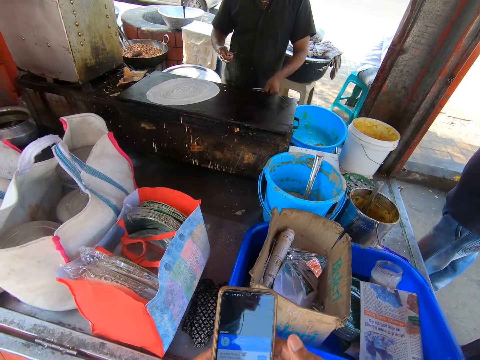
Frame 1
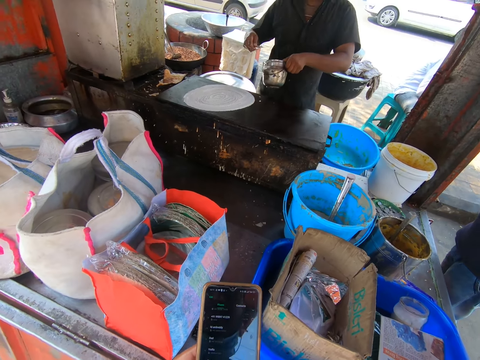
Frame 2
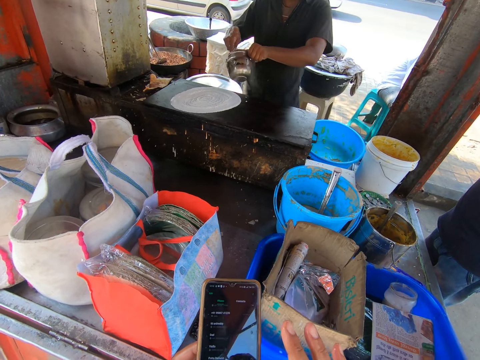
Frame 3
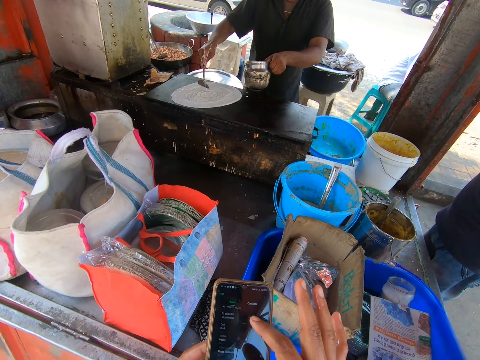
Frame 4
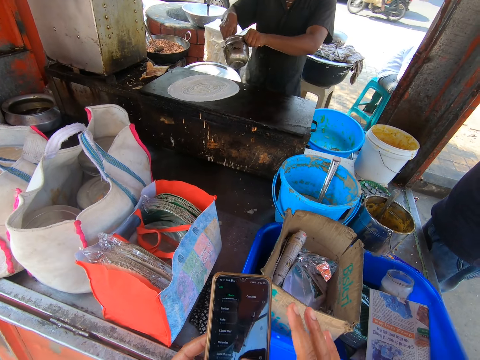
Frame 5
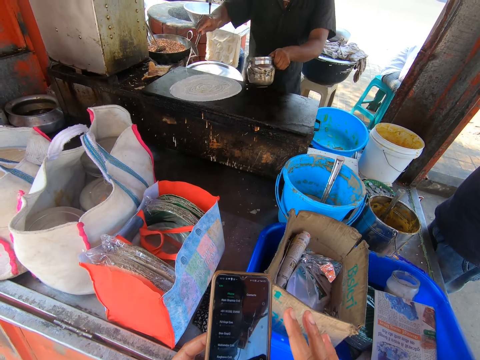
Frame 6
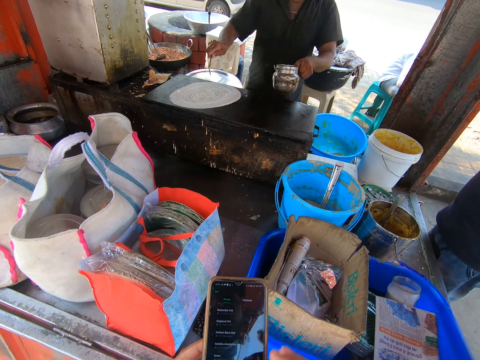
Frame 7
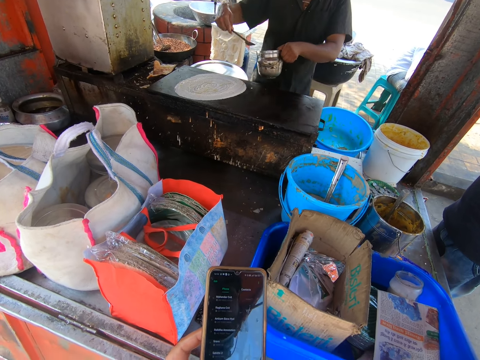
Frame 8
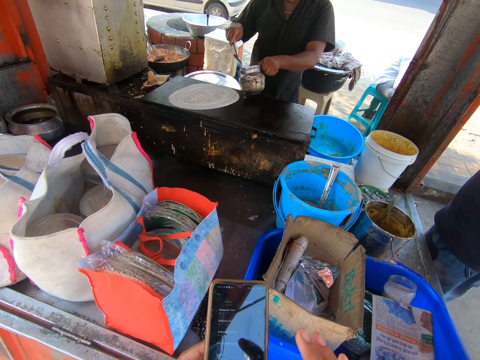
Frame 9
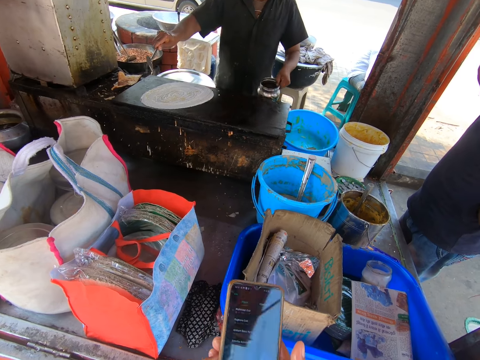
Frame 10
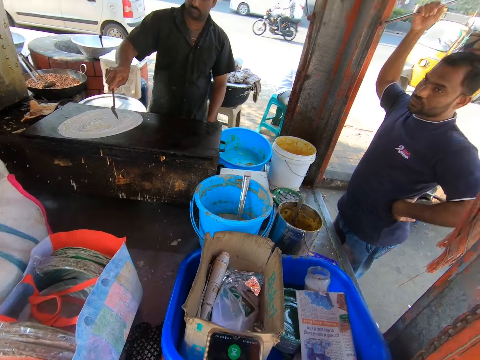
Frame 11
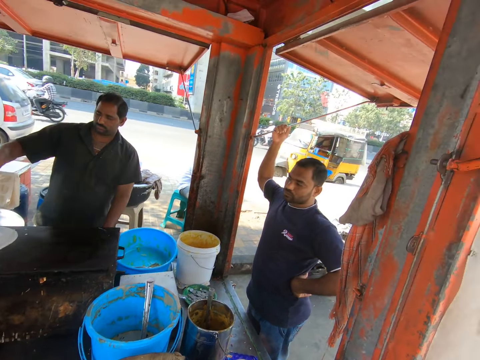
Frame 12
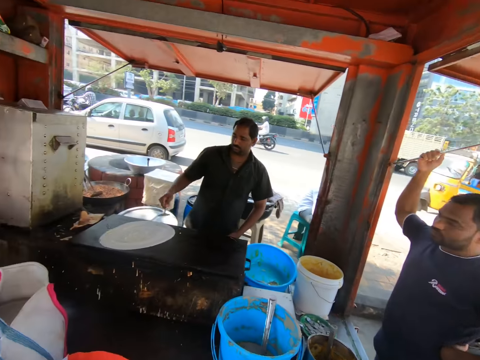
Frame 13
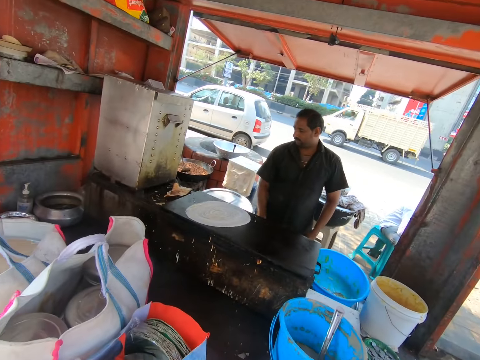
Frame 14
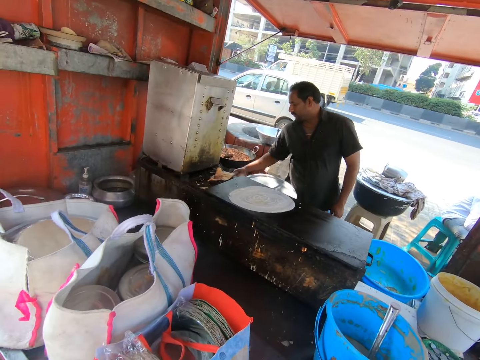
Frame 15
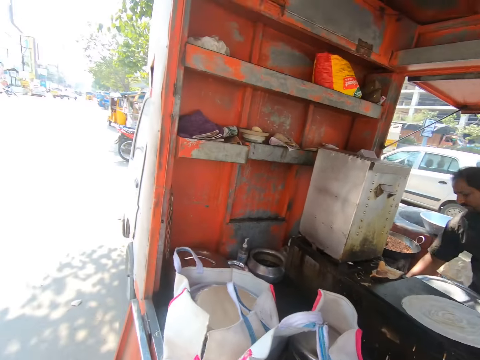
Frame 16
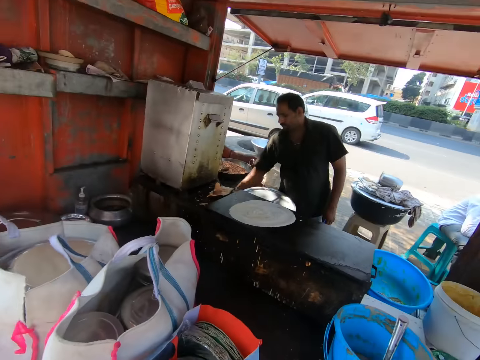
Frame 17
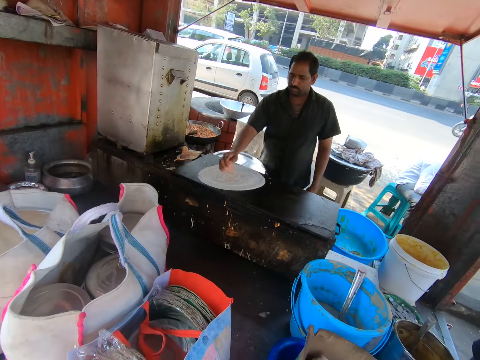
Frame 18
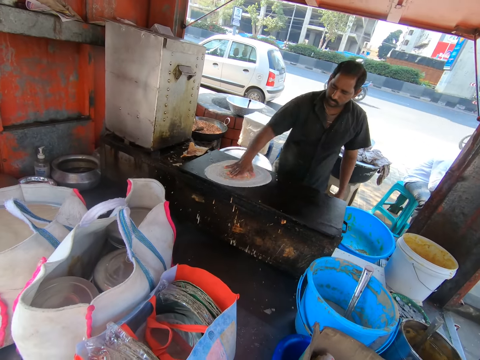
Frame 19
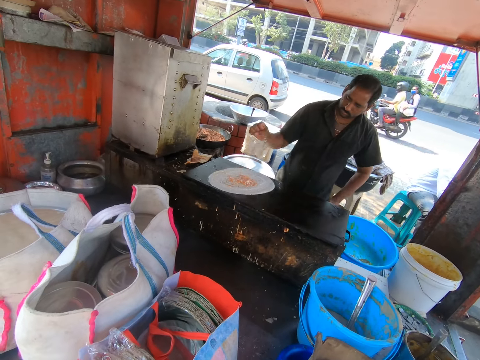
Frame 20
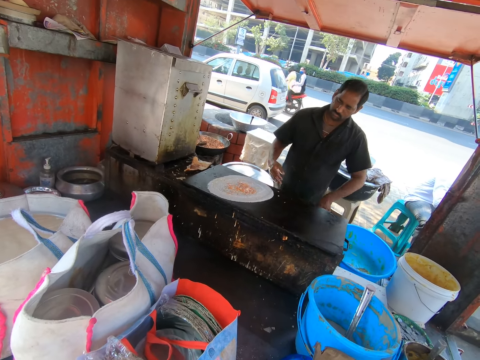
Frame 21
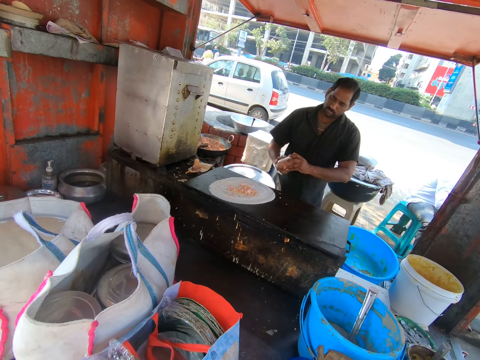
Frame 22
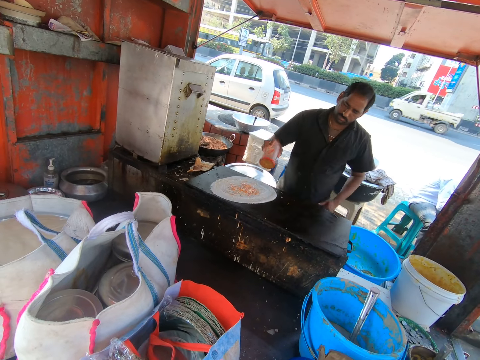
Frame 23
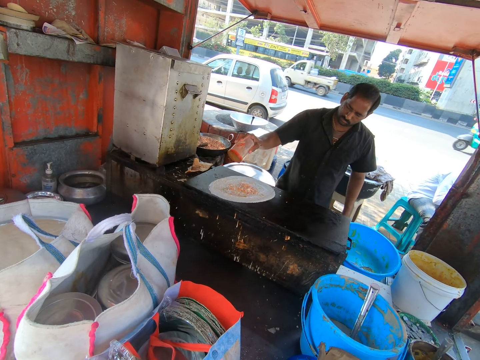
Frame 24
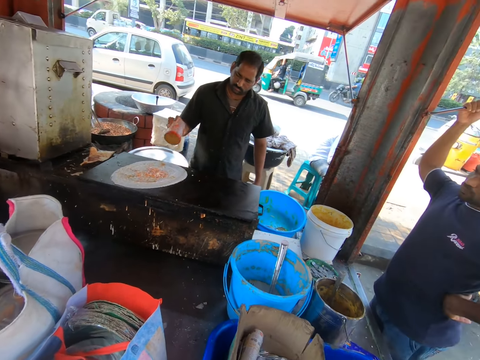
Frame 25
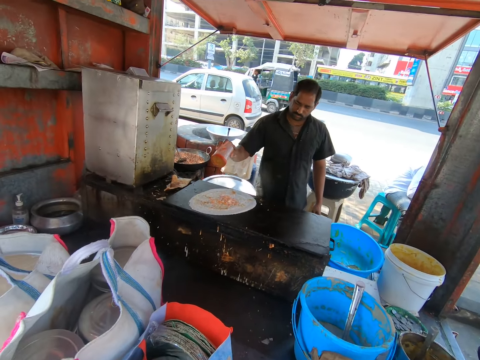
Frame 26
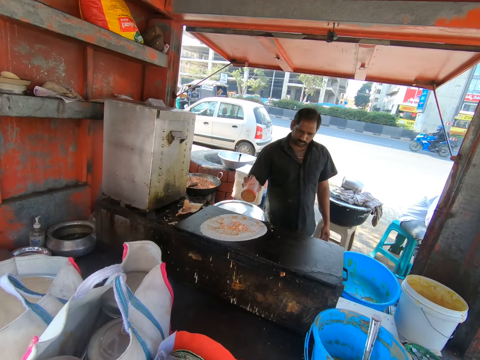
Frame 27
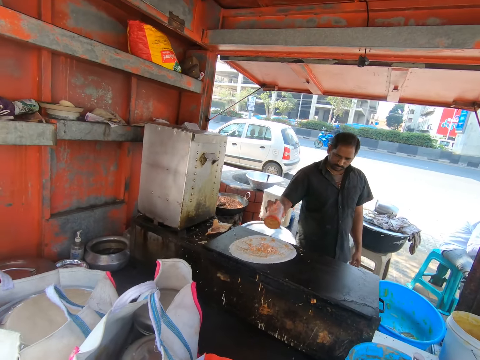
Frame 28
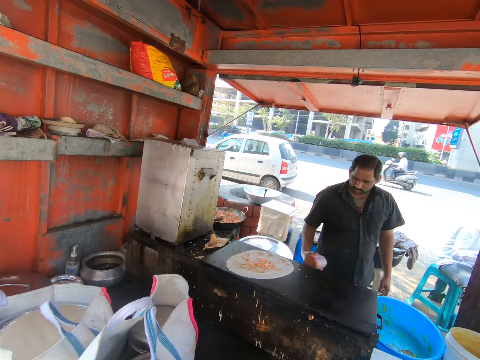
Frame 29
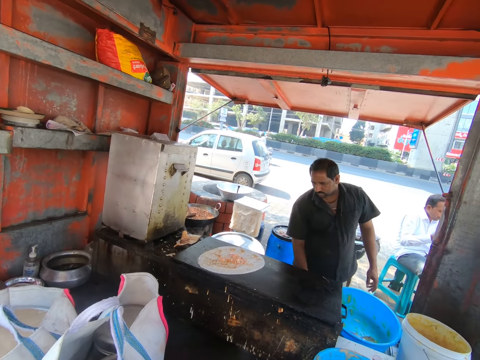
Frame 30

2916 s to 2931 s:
The man picks a water jar in the food trailer with his left hand. The man takes water from the water jar with the cooking spoon in his right hand. The man sprinkles water on a flour on the gas griddle with the cooking spoon in his right hand. The man drops the water jar on the food trailer with his left hand. The man looks around the open kitchen. The camera wearer looks around the open kitchen. The man rubs beef off the flour with his right hand. The man passes a cup of salt from his left hand to his right hand. The man sprinkles salt from the cup of salt on the flour with his right hand.

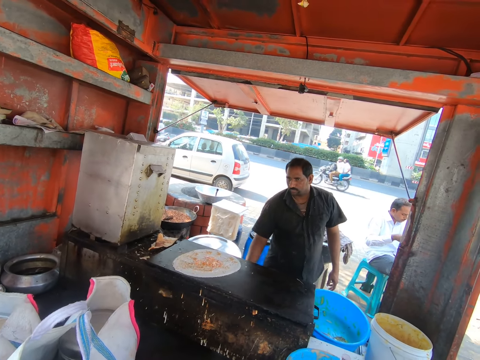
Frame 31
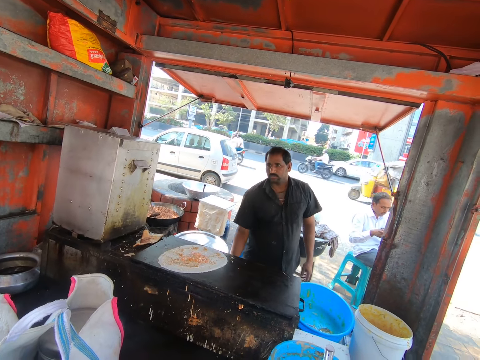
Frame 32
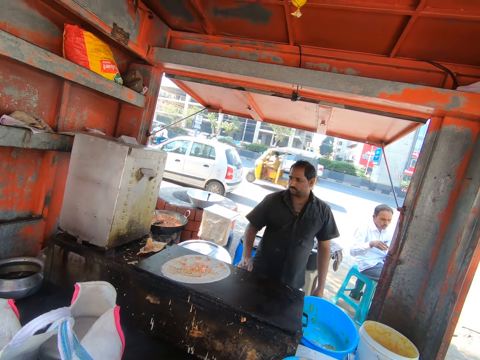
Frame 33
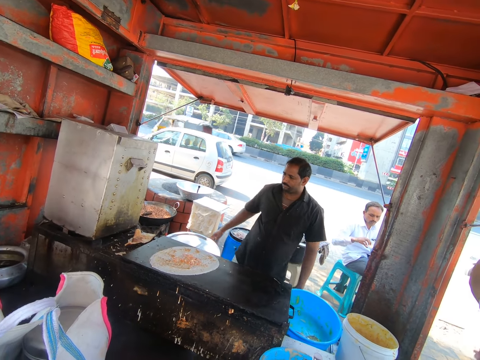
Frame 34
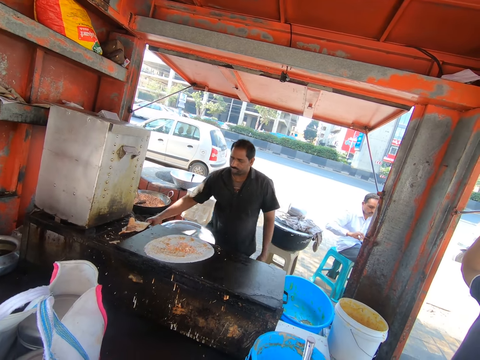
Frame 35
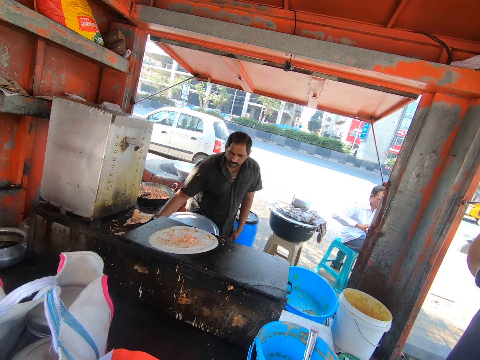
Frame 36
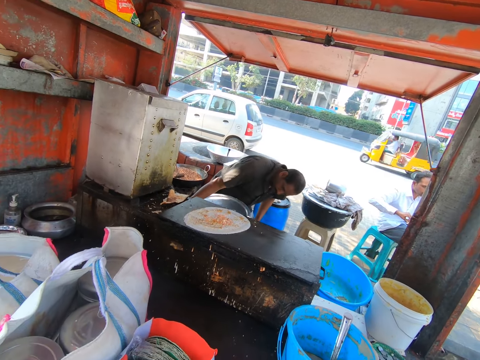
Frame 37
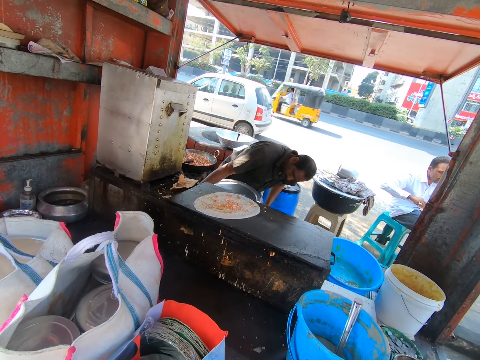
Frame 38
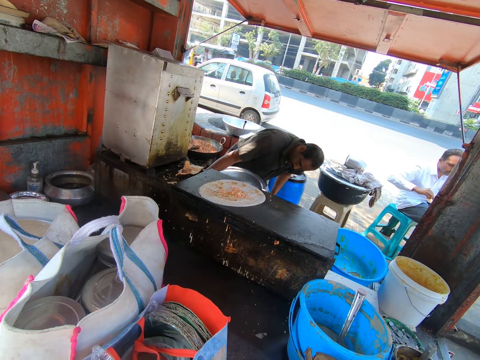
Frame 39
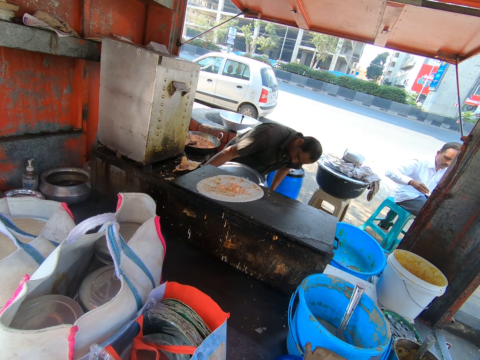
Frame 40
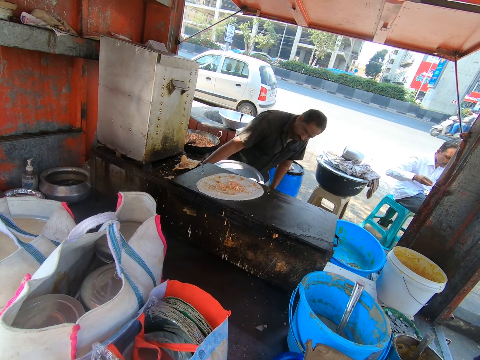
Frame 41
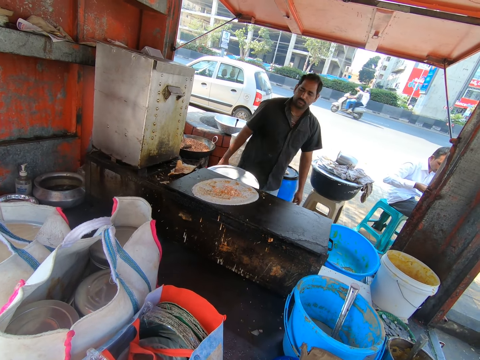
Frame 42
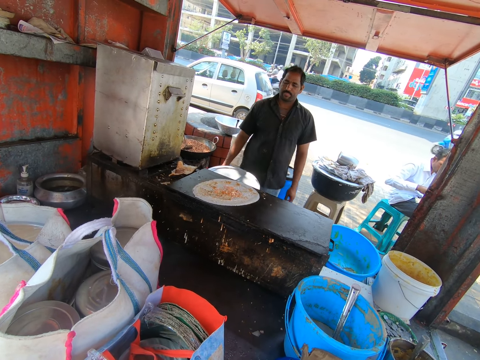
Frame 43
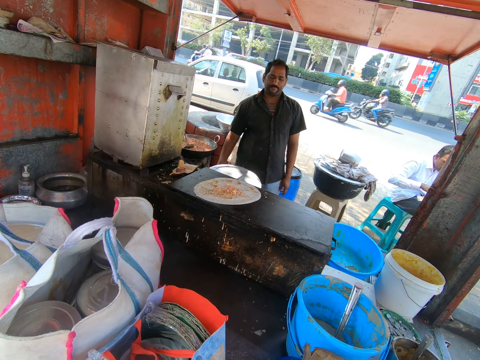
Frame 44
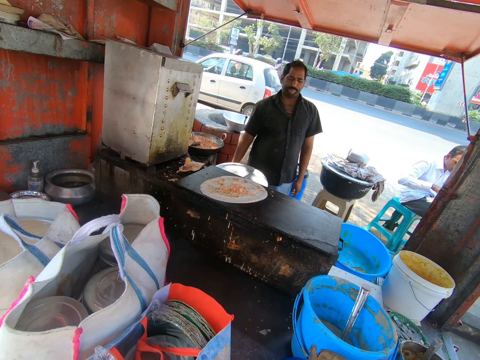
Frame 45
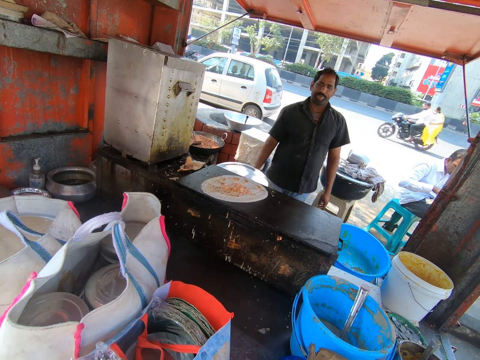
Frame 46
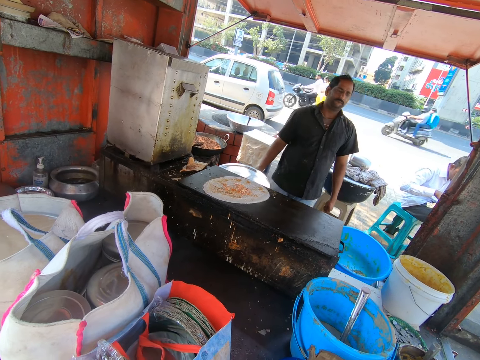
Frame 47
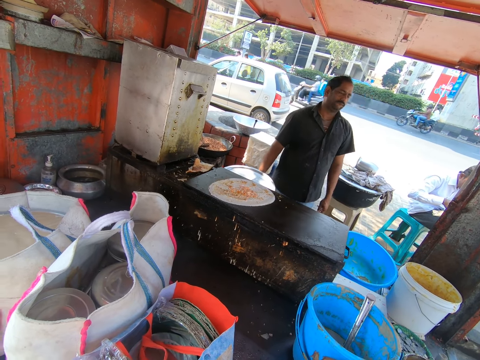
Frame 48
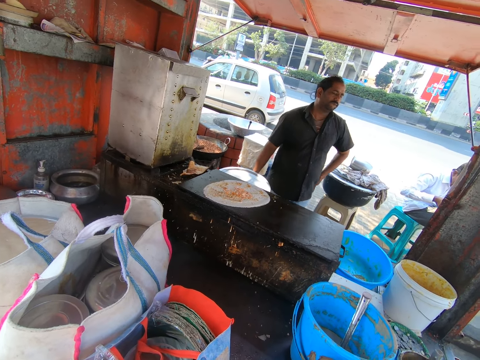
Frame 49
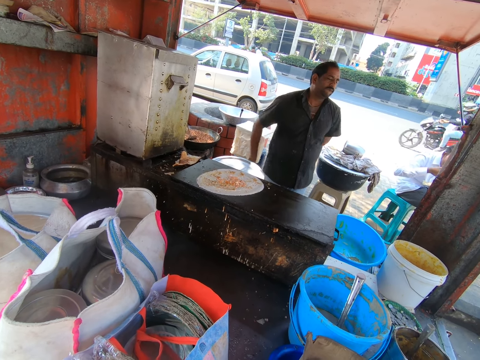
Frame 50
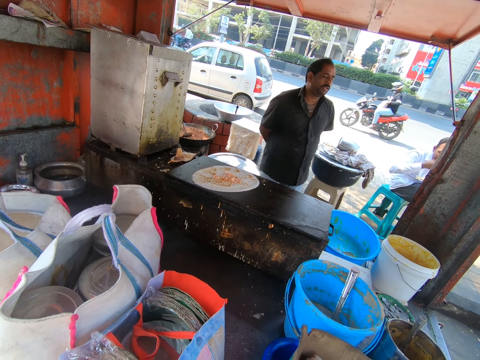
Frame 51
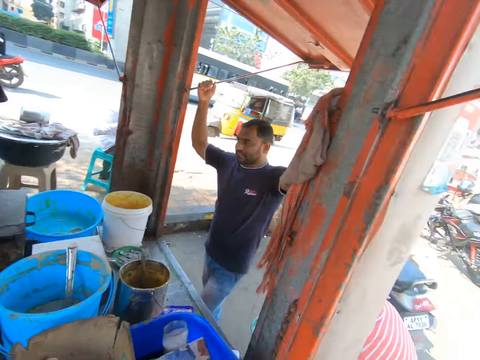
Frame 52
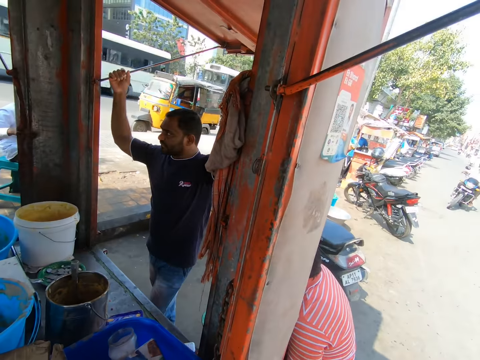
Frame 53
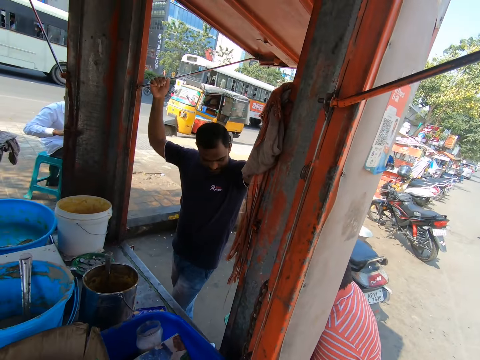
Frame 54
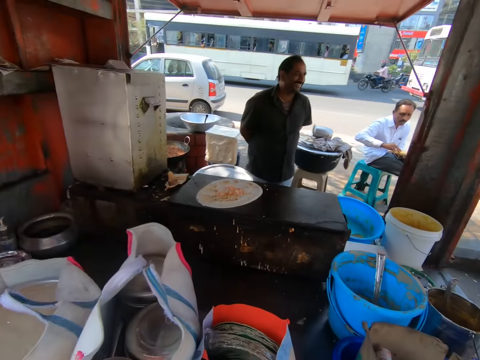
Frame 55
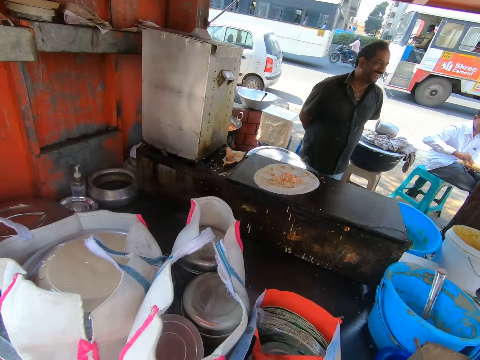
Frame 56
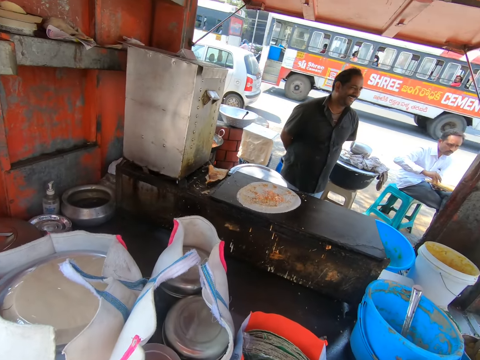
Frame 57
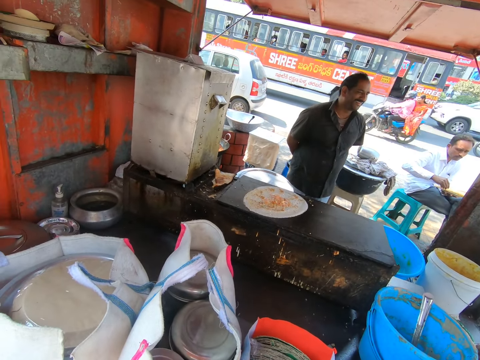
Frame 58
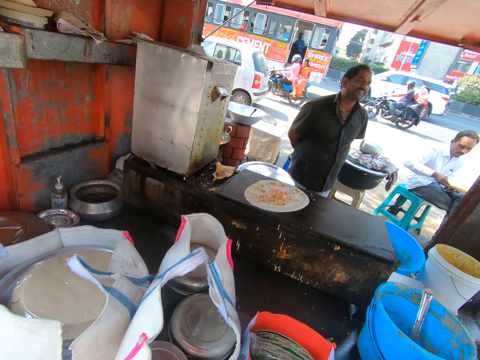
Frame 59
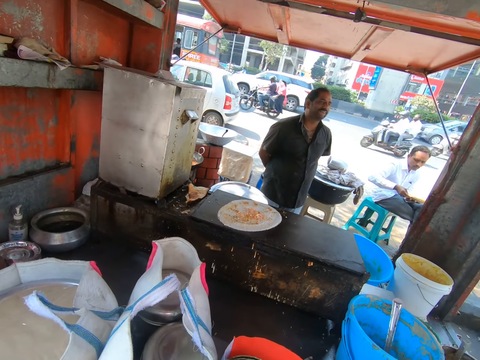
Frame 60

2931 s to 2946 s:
The man interacts with another man. A man looks around the open kitchen. The camera wearer looks around the open kitchen.
